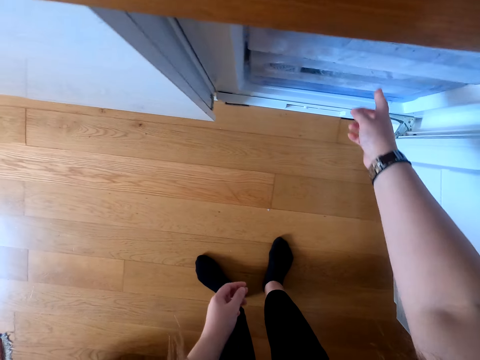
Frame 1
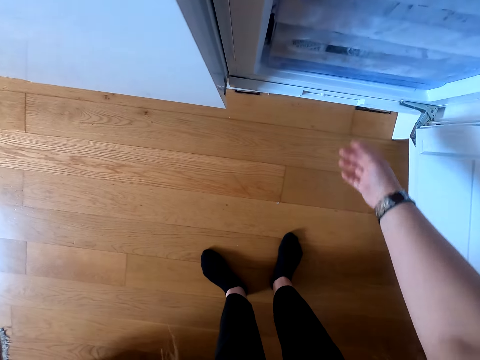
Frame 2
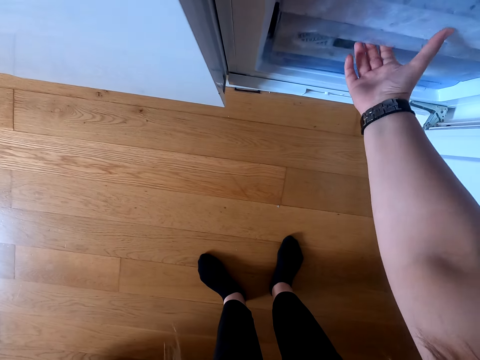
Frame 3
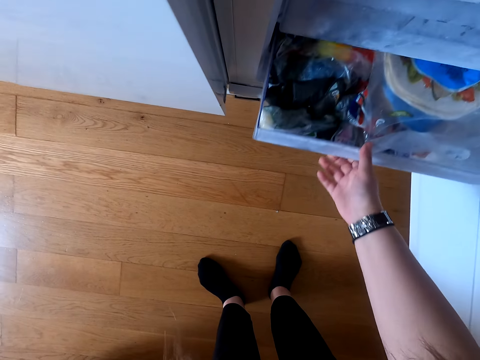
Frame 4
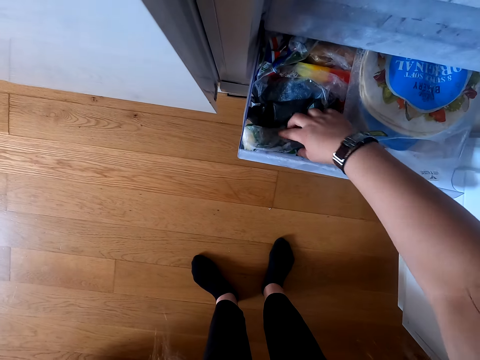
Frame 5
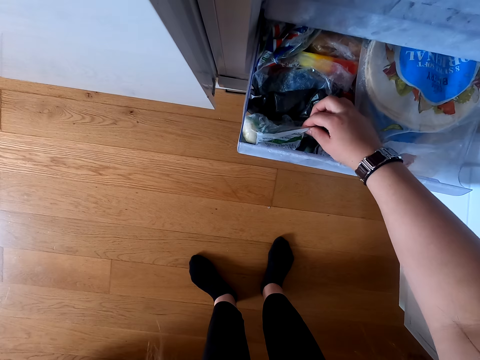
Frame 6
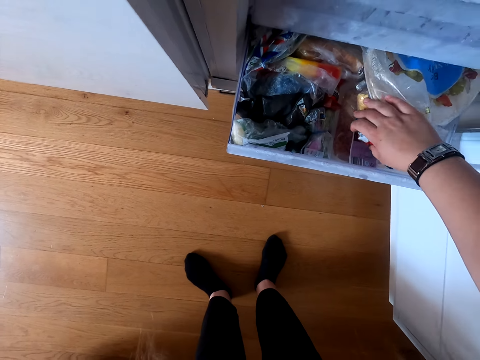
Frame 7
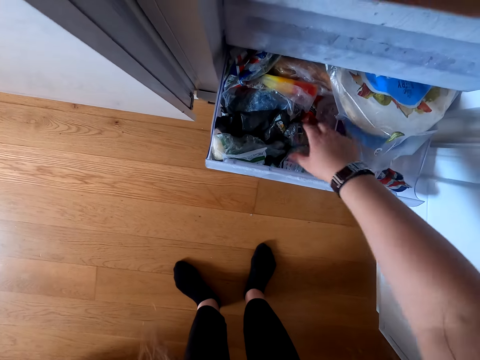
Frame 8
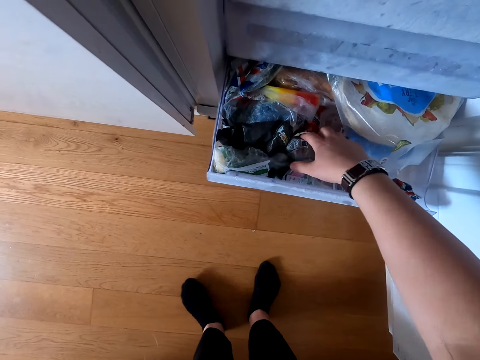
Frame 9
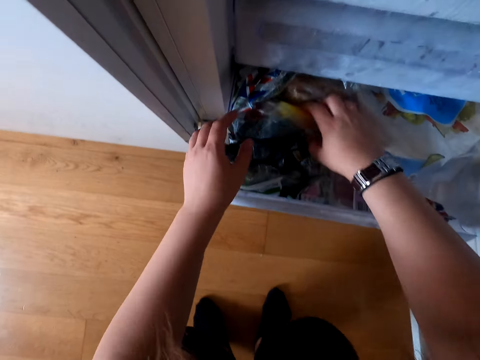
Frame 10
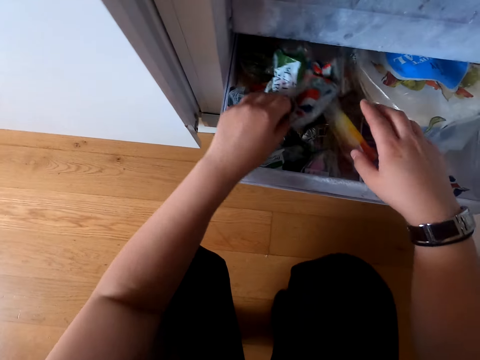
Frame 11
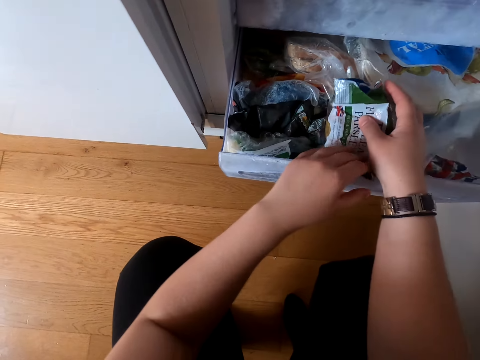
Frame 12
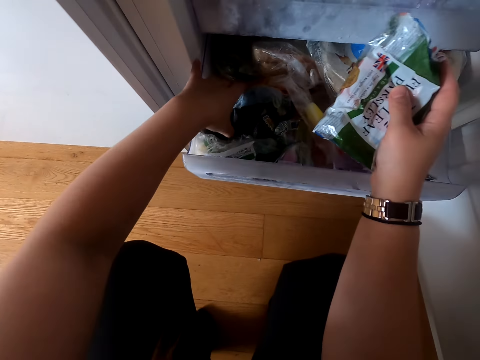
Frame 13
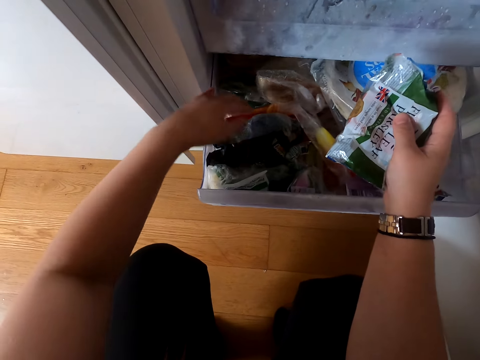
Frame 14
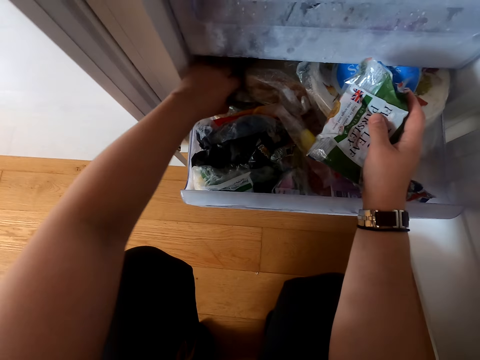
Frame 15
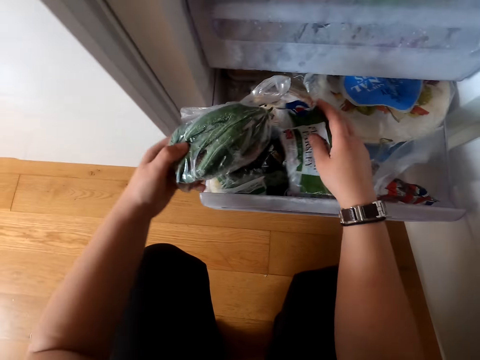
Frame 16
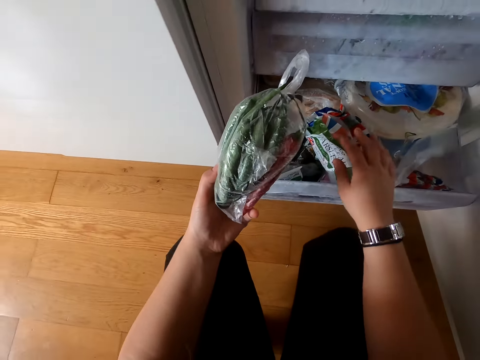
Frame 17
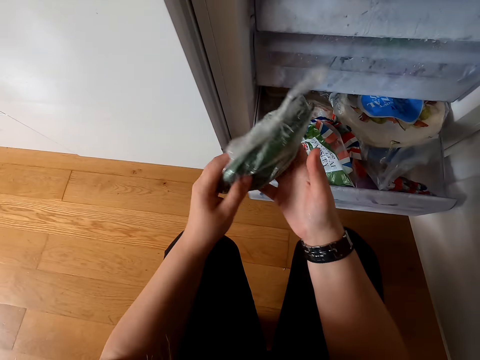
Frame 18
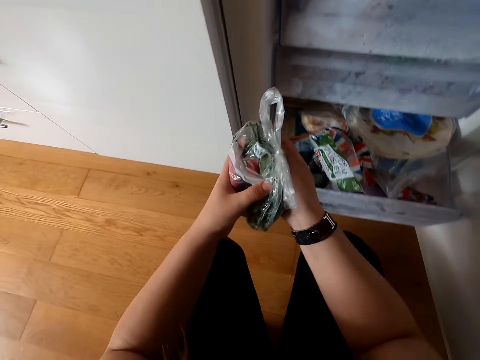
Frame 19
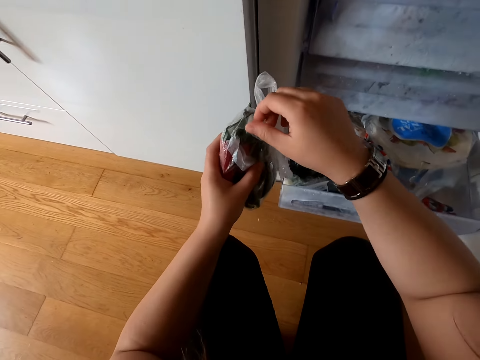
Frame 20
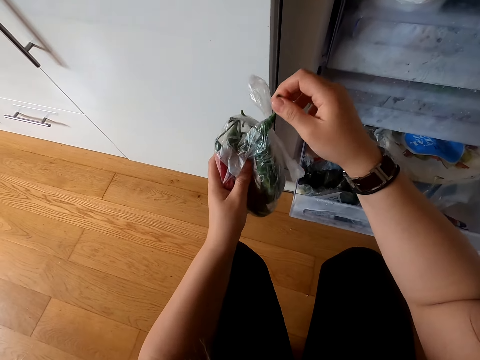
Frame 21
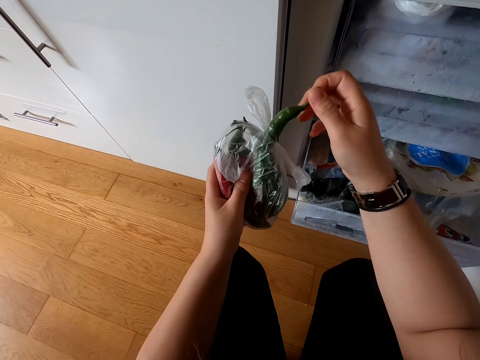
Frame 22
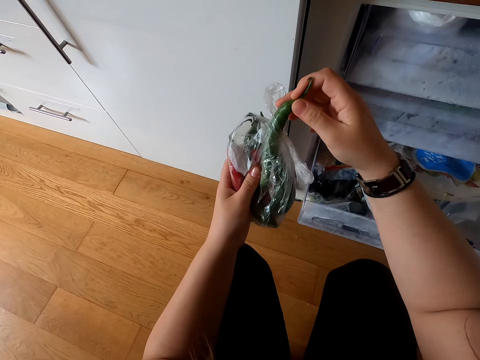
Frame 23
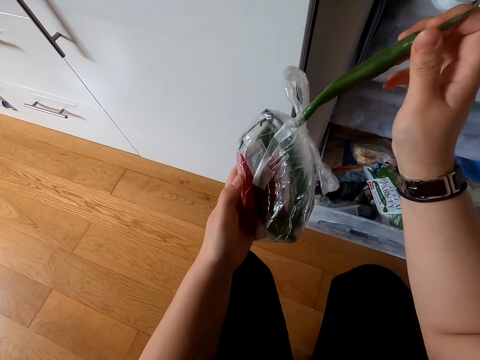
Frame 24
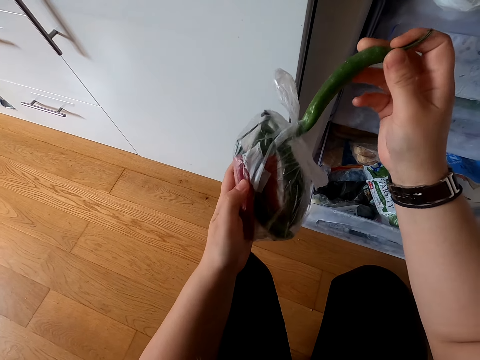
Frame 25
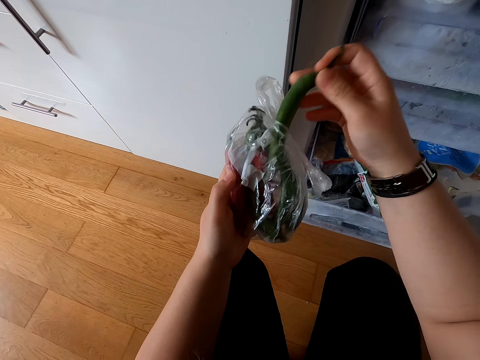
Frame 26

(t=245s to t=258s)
The camera wearer moves the crate. They close the freezer. They move the papers. They open the freezer. They move the papers again. They pick up the paper. They look at the paper. They pick up the chili pepper.

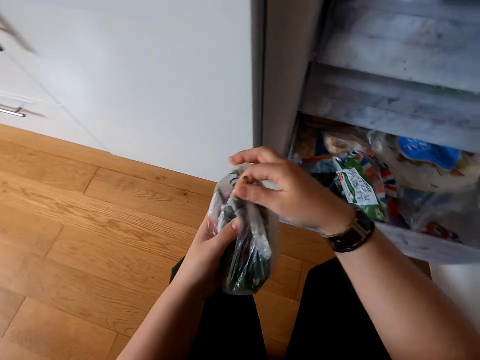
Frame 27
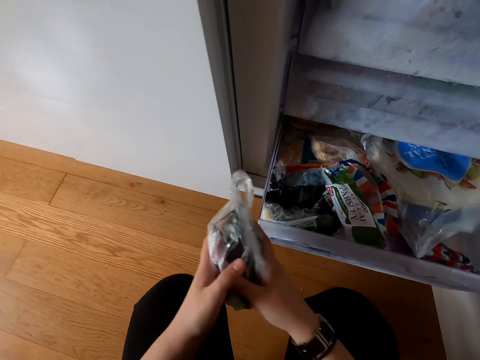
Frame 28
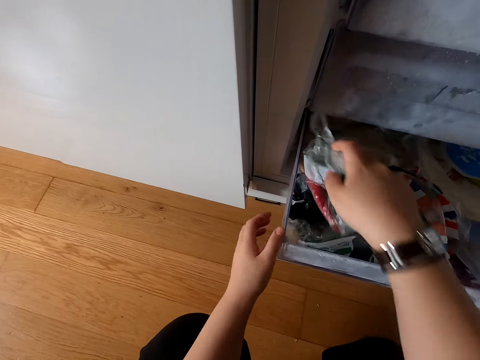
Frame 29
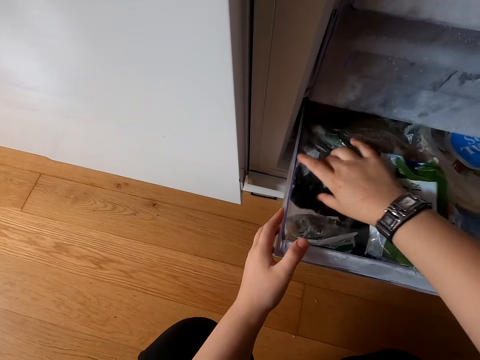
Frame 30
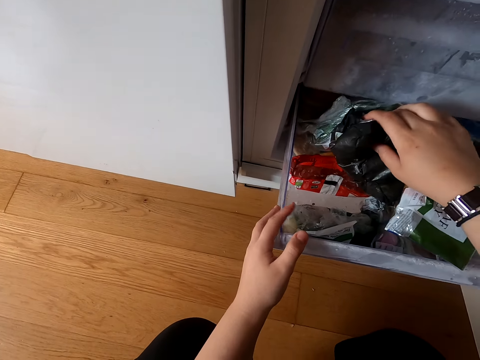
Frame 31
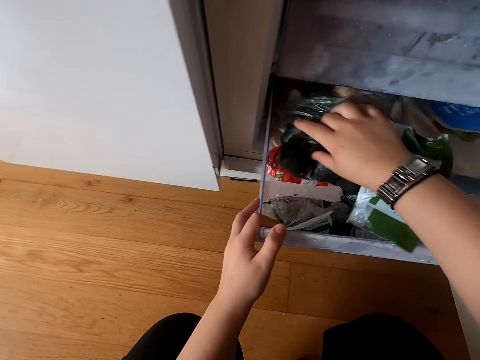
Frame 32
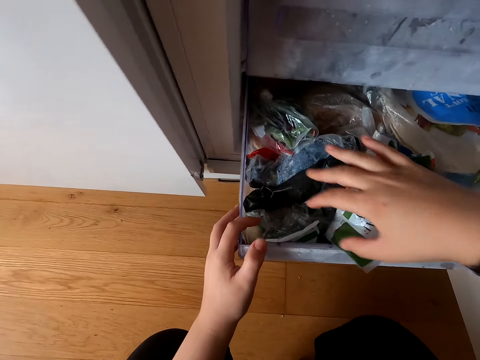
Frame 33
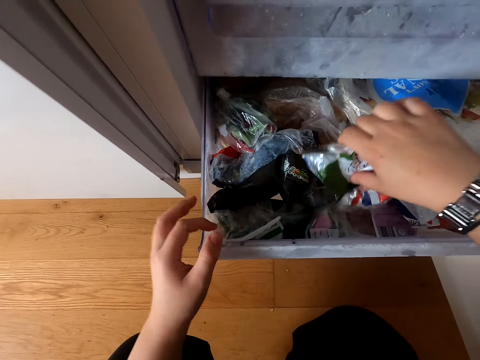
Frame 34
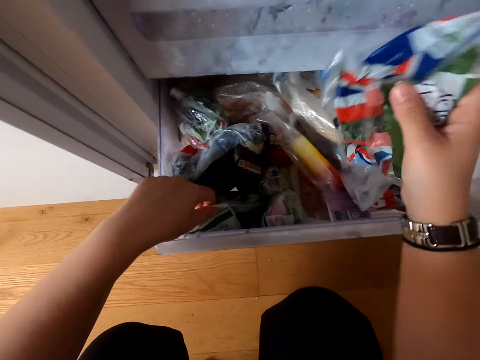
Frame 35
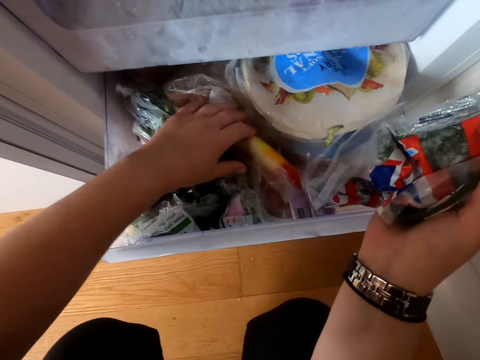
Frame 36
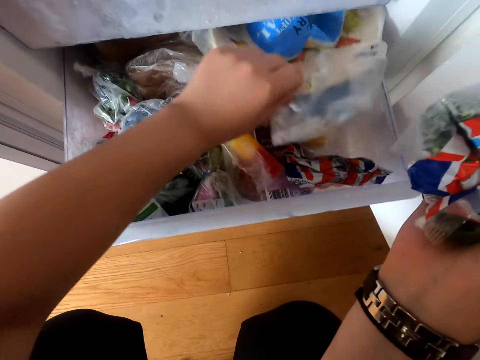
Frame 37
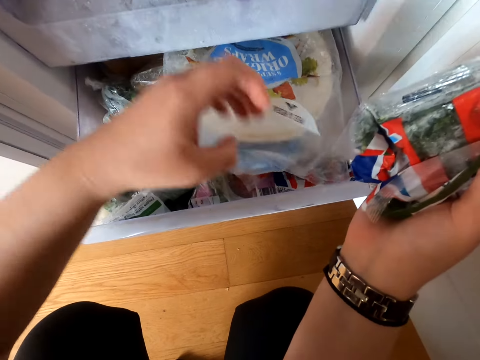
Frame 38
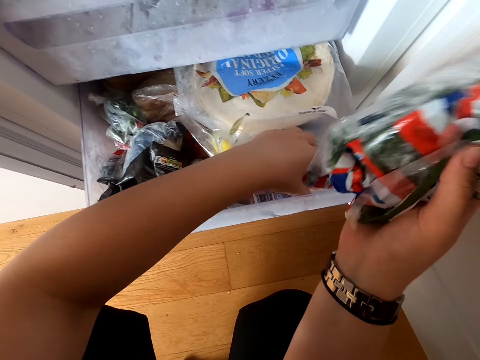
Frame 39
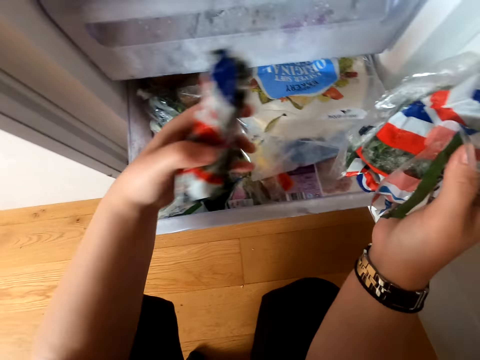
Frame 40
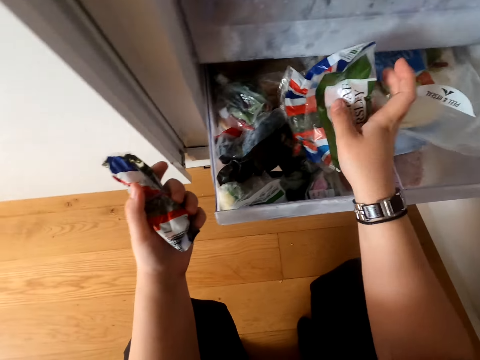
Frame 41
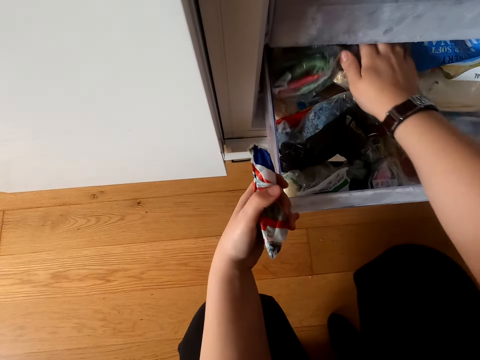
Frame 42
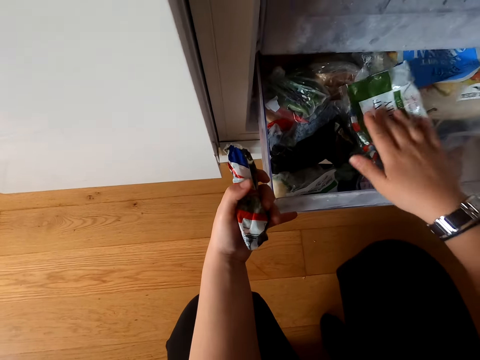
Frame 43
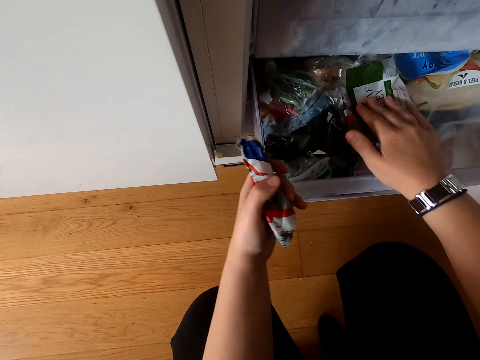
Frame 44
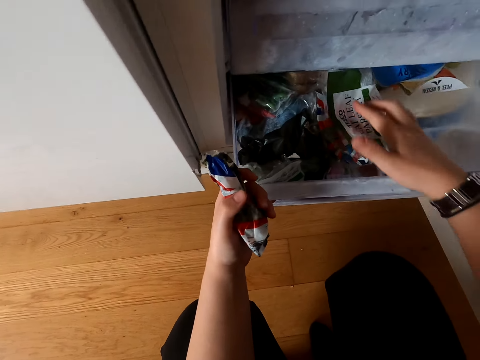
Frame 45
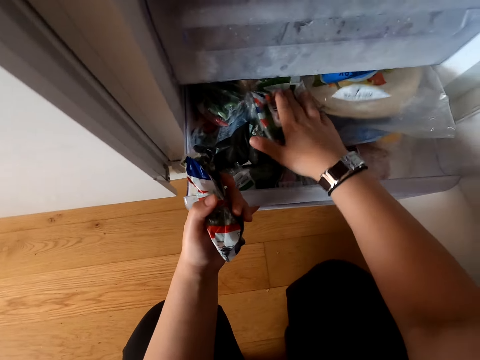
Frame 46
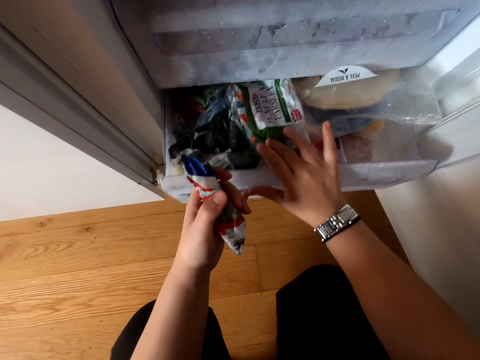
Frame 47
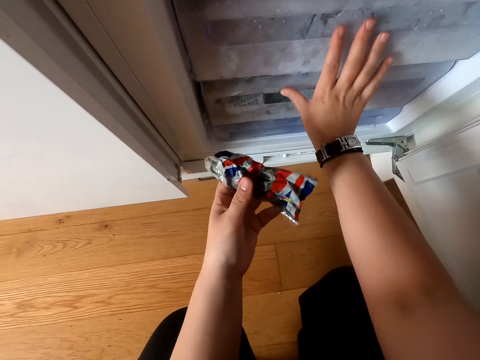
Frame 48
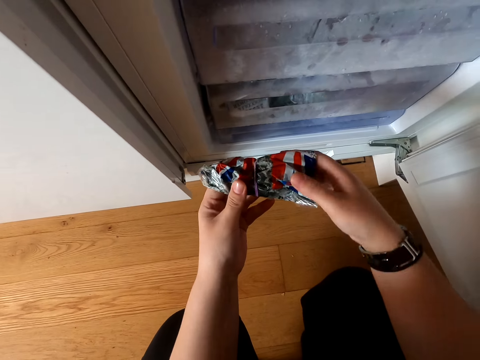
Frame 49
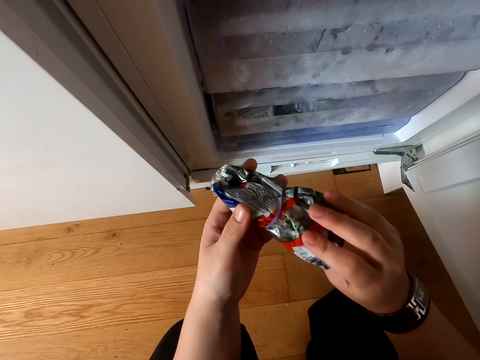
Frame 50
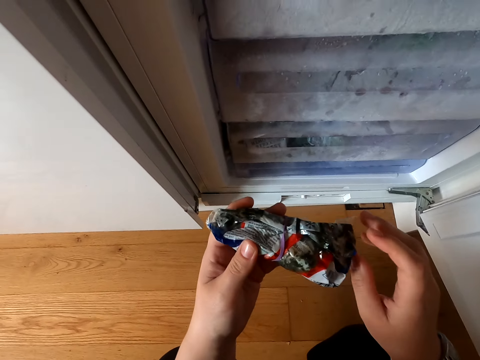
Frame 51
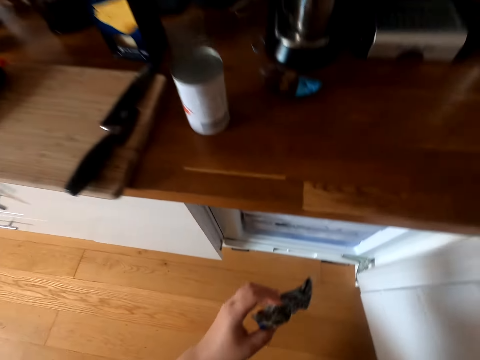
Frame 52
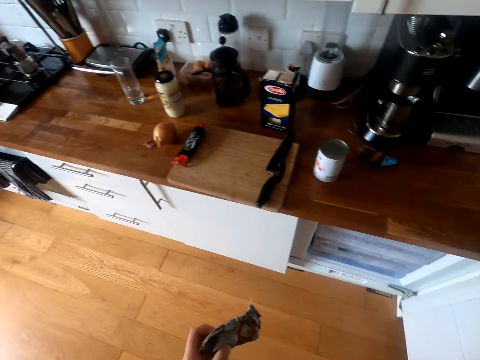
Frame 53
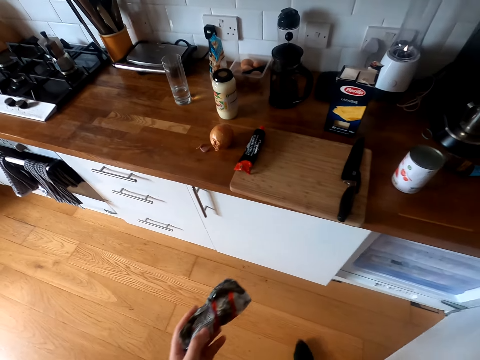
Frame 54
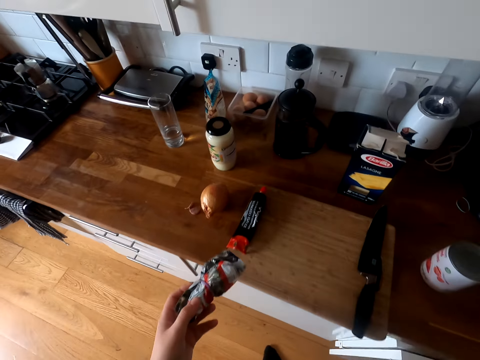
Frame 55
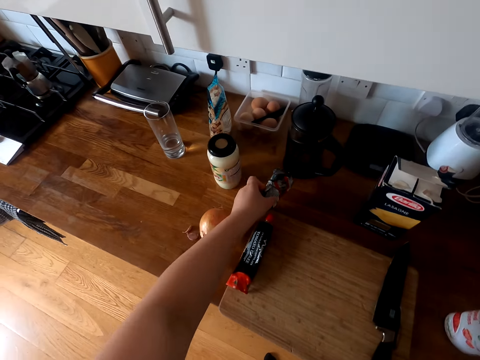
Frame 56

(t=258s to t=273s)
The camera wearer puts the pepper in the polythene paper. They pass the paper to the right hand. They put the paper in the crate in the freezer. They move the papers. They pick up the paper. They touch the papers. They pick up the paper. They put the paper in the crate. They move the papers. They push the crate. They pick up the papers. They look at the paper. They stand. They step forward. They put the paper on the table.
